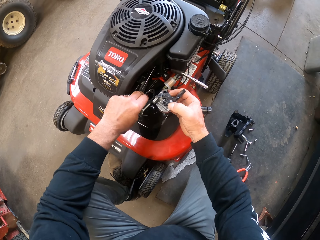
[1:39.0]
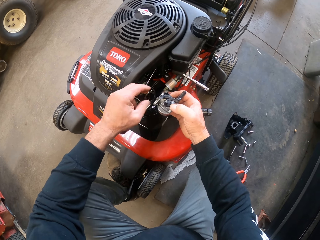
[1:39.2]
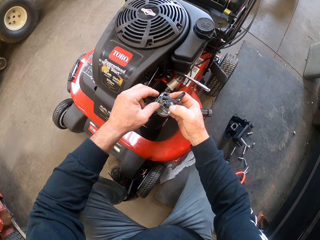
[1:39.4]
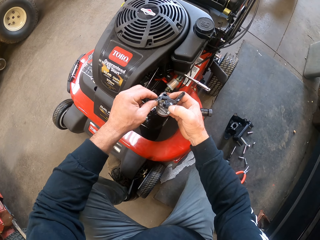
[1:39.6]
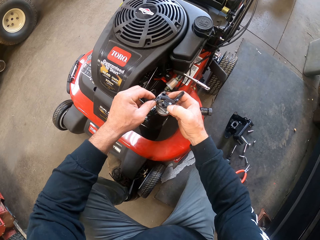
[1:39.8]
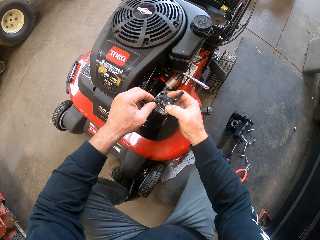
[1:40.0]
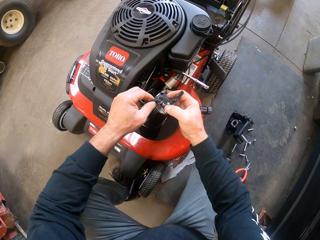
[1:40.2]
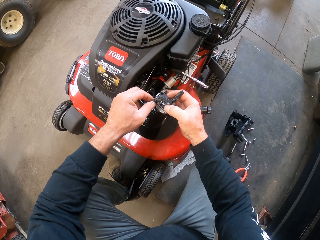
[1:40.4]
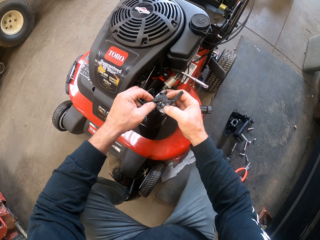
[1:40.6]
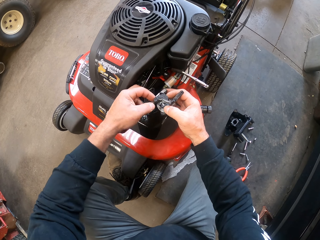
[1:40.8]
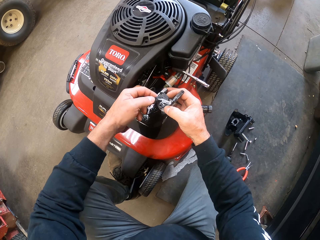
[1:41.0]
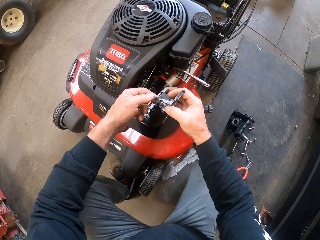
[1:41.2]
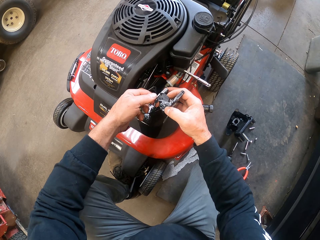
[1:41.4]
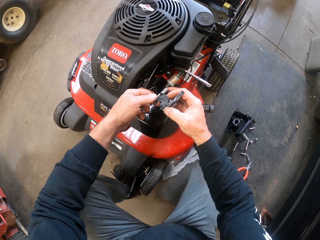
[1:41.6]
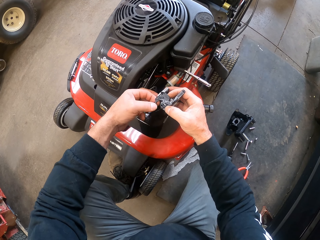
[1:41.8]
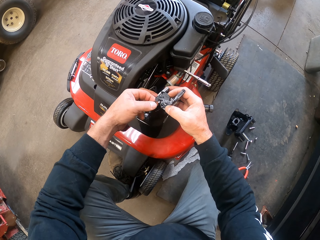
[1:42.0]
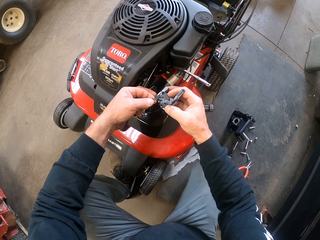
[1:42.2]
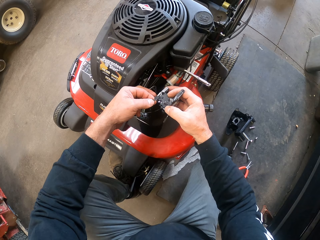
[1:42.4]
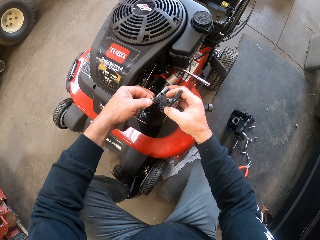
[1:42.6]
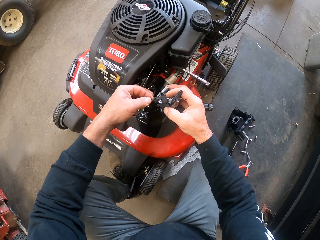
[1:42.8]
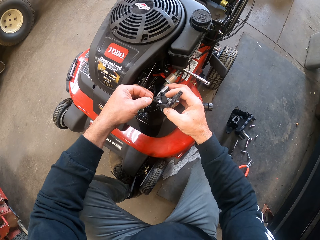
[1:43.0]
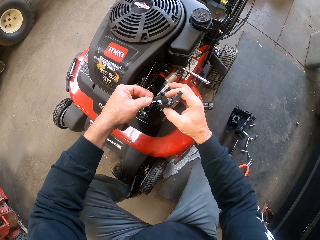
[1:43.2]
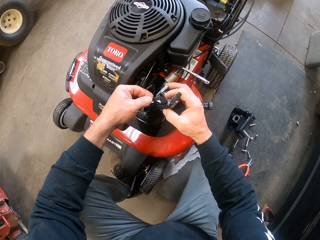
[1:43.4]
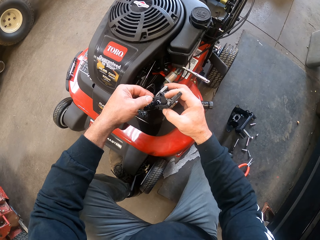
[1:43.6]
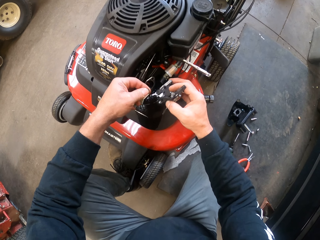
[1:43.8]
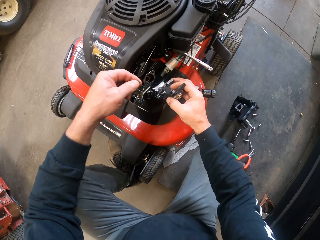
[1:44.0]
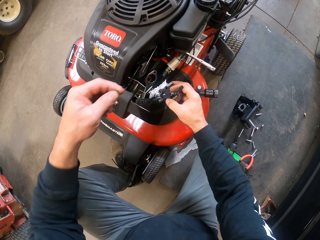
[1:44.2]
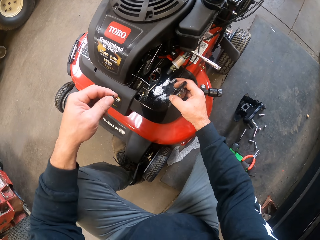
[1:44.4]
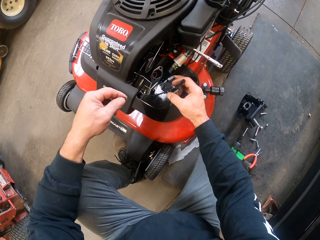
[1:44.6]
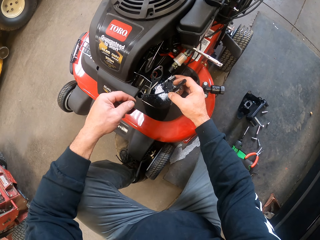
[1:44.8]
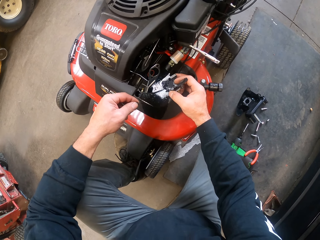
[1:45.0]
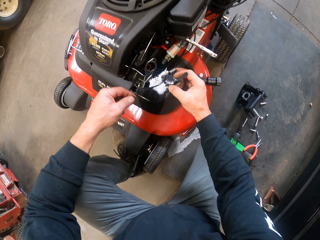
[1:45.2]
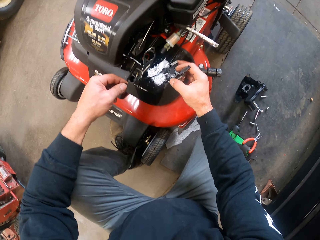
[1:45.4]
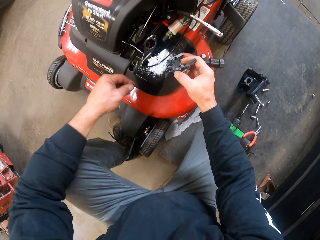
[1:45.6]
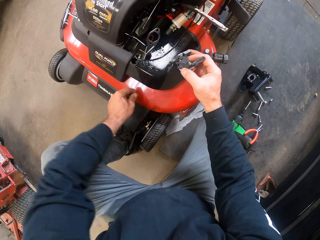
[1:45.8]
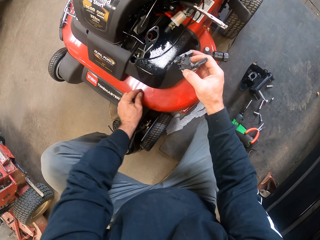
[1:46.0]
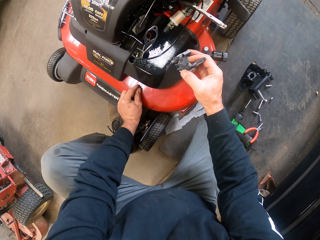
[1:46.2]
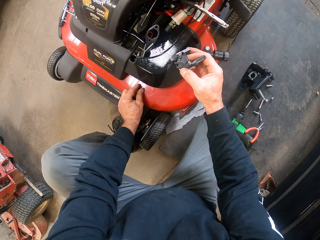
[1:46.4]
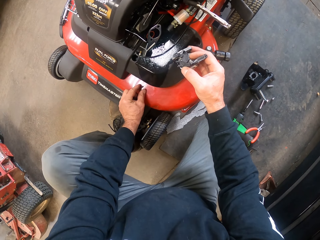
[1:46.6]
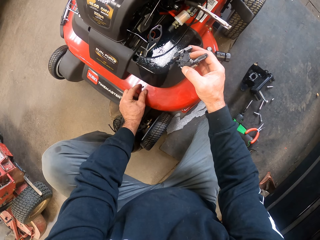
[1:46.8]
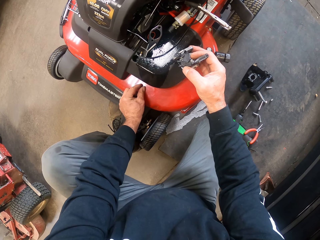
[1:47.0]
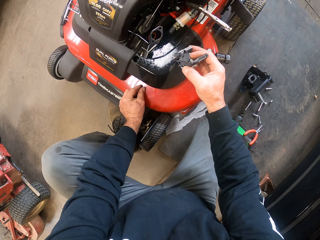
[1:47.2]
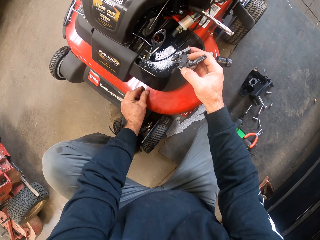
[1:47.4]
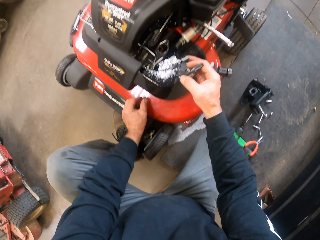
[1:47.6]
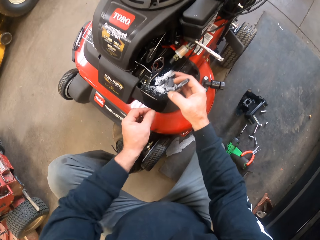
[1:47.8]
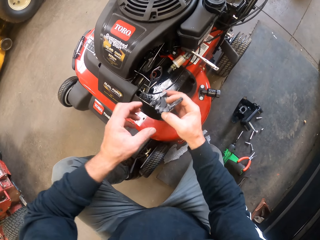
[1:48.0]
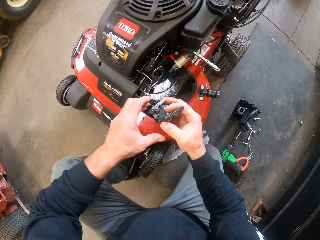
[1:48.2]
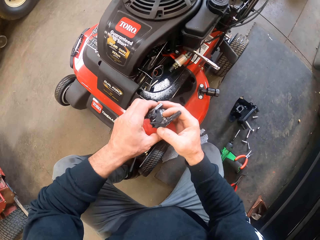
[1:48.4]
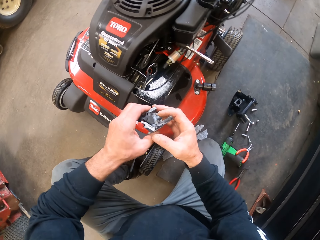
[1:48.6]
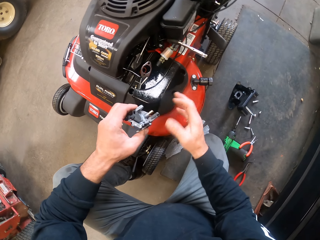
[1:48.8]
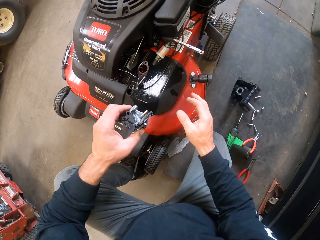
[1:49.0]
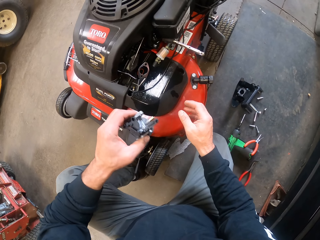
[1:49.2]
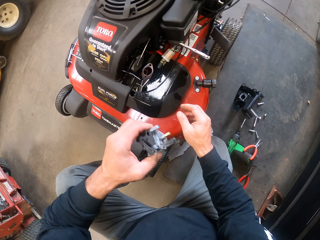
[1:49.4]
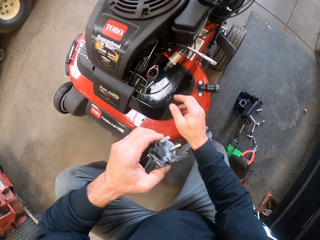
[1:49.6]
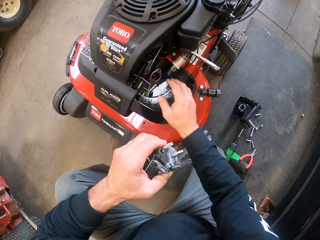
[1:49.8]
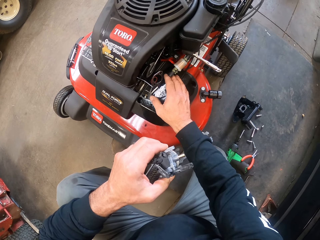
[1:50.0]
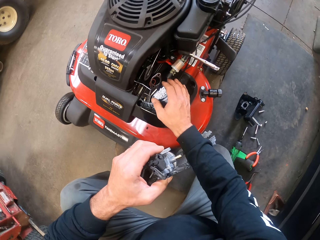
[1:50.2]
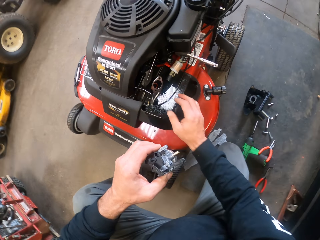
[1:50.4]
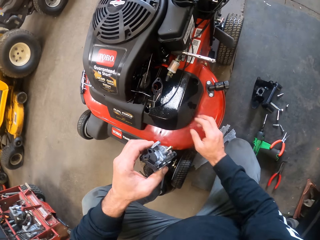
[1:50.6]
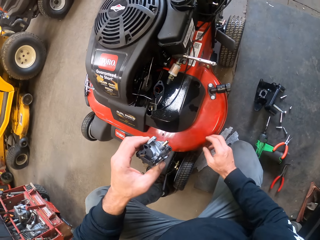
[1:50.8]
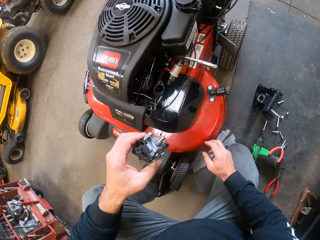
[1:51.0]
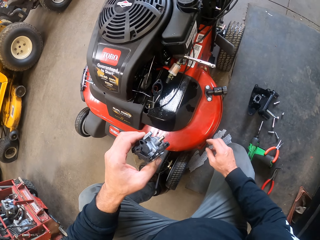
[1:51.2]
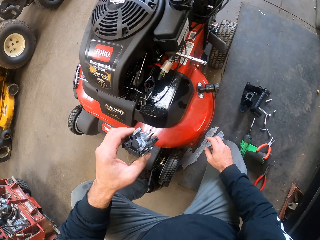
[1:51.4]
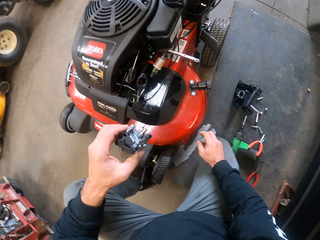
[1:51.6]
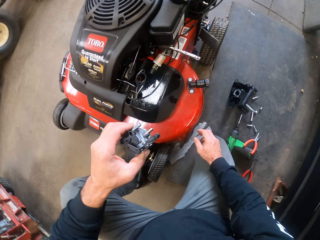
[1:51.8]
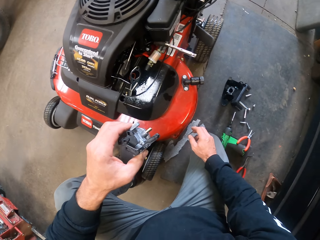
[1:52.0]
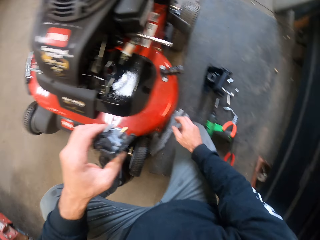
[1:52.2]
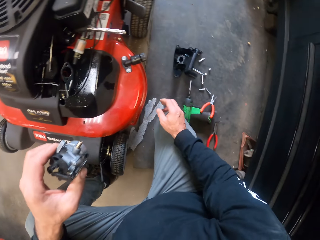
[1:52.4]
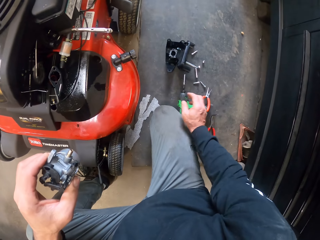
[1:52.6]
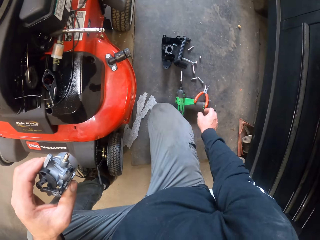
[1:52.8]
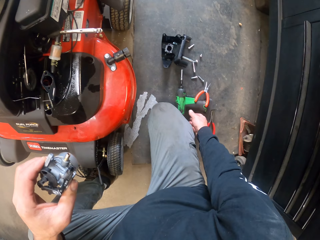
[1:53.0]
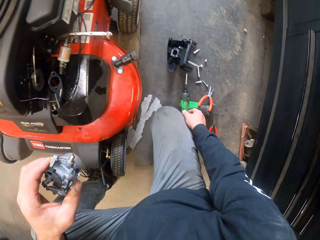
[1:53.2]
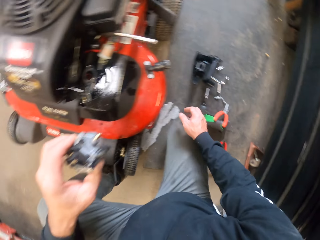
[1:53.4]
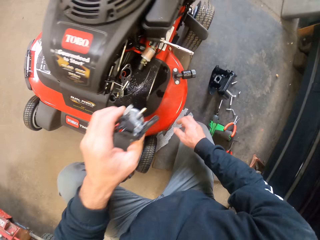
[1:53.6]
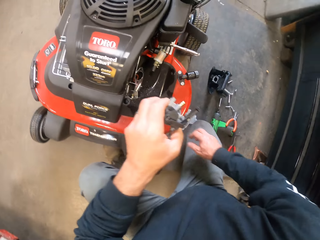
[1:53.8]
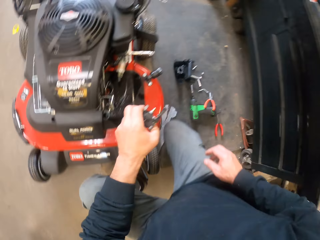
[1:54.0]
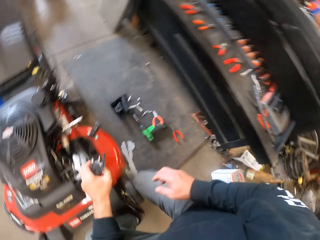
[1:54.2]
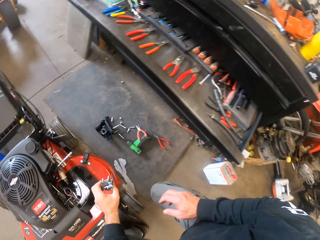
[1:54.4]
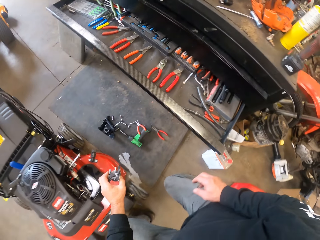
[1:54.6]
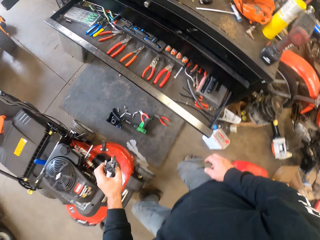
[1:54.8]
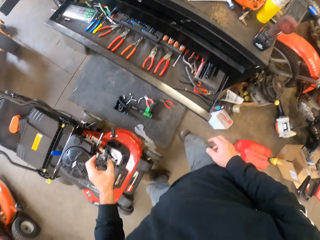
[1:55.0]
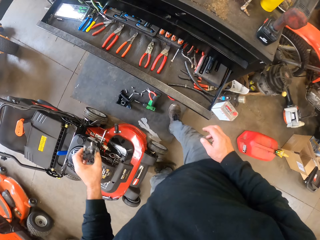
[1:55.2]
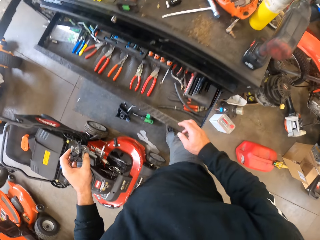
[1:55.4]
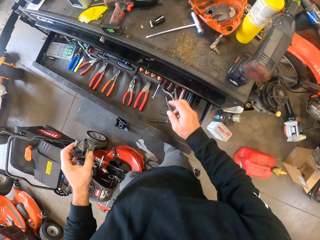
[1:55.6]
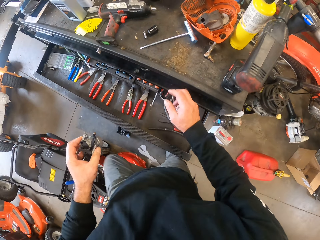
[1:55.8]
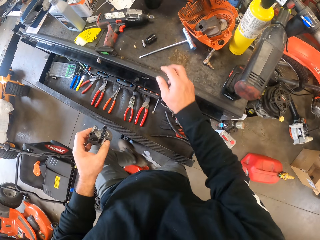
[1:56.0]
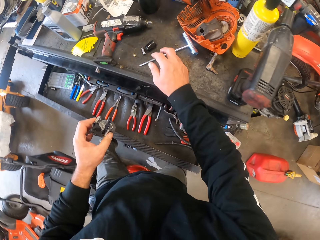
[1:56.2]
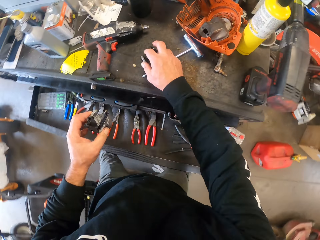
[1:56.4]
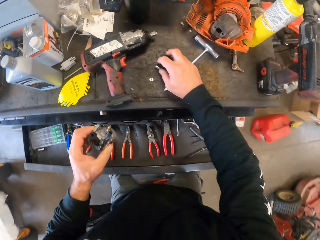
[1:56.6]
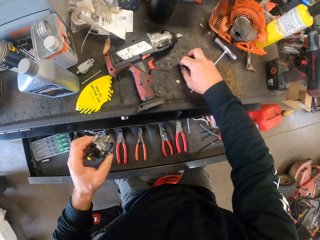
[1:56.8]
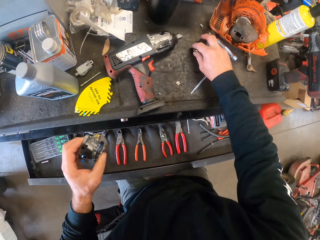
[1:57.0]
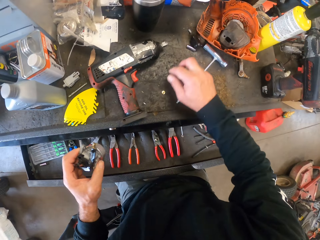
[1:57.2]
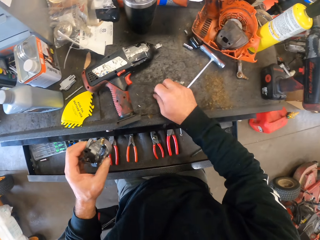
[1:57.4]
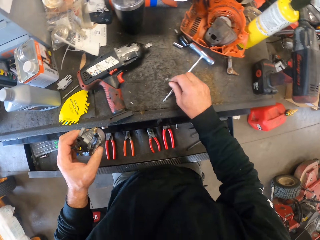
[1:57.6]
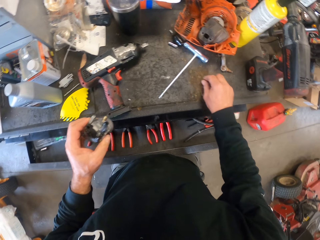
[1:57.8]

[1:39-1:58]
The camera wearer drops a bolt on the mower. He moves the part of the mower in his hands. He looks at something. He stands up. He moves the tools on the drawer with his right hand.

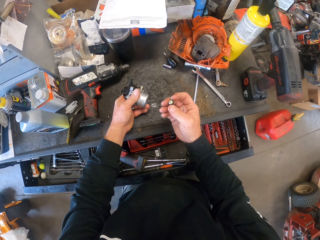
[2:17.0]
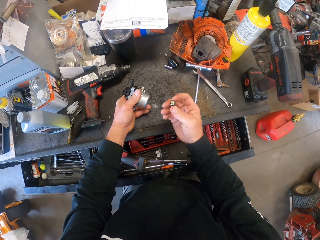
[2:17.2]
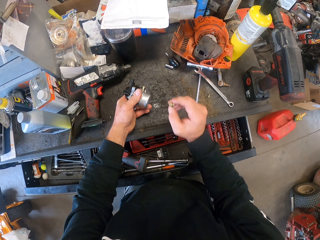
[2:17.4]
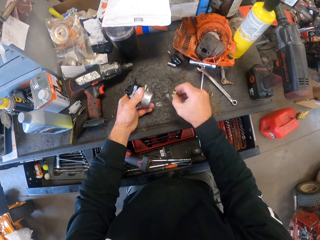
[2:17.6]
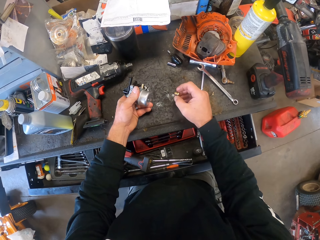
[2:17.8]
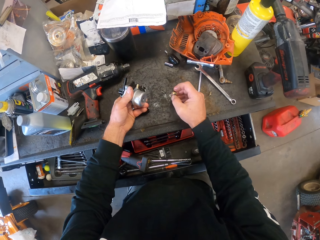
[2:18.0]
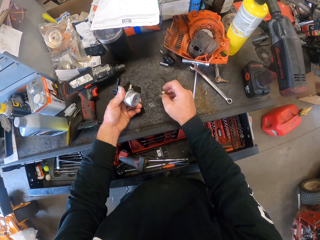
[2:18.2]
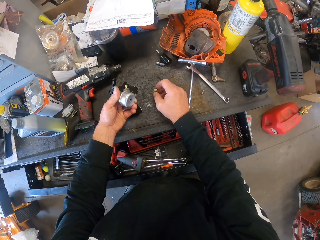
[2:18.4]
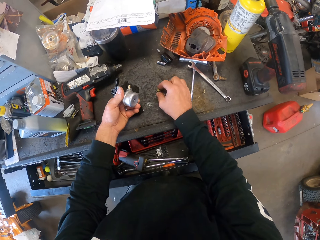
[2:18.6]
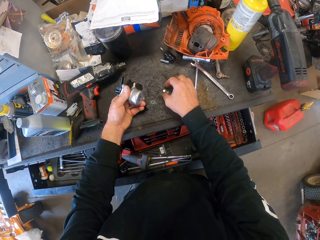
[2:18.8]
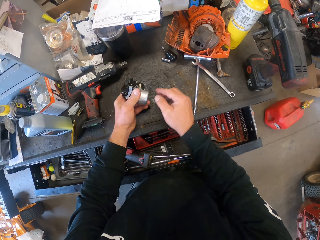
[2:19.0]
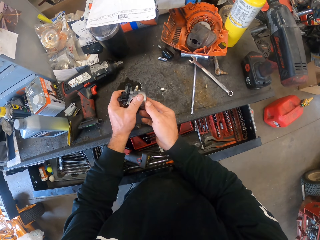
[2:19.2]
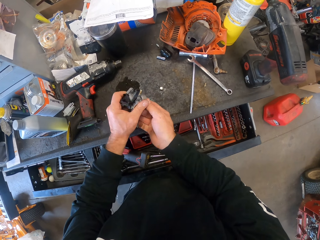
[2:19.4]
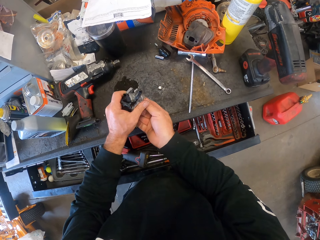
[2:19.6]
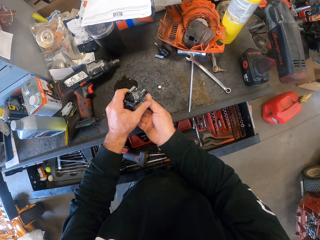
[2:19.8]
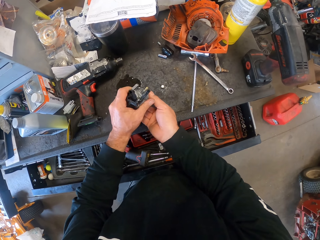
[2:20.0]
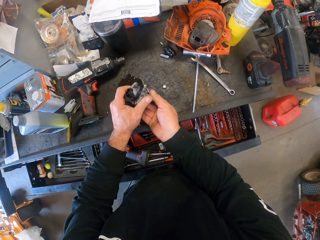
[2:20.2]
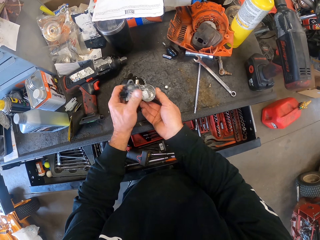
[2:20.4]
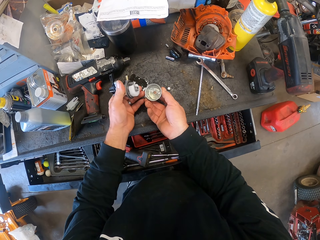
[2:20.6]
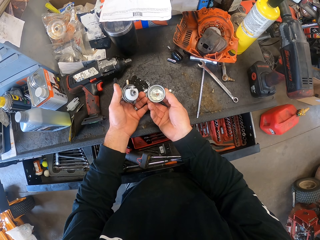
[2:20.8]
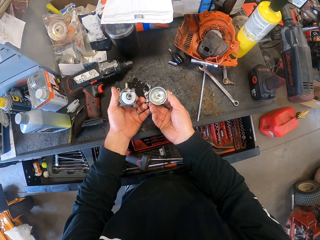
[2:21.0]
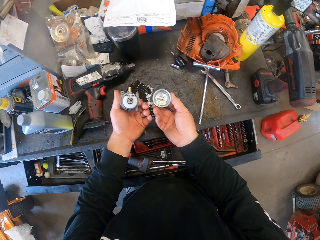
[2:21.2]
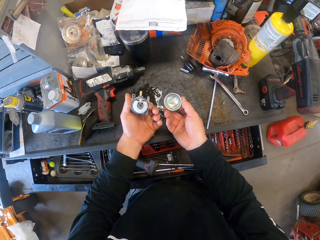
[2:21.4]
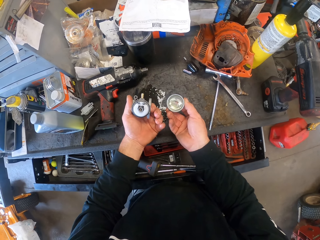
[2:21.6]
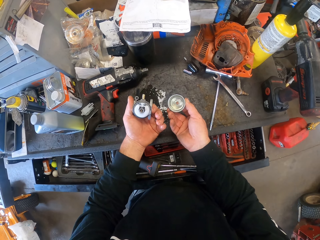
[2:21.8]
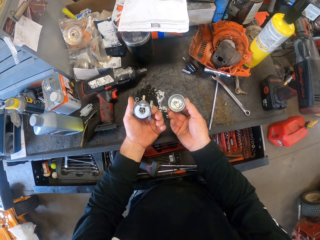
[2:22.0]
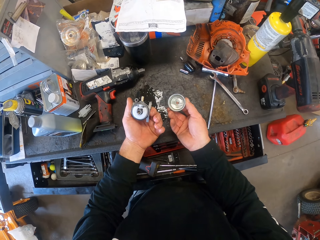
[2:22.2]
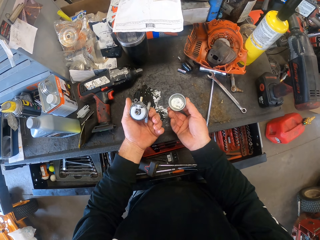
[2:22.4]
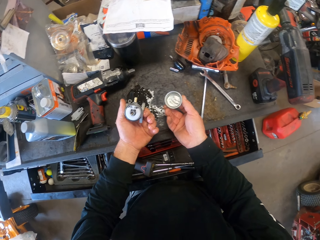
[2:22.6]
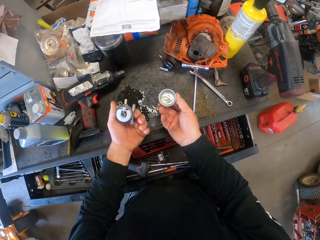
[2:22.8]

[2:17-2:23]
The camera wearer shakes the bolt in his right hand. He places the bolt on the drawer. He opens the part of the mower with his right hand. He removes something from something.
